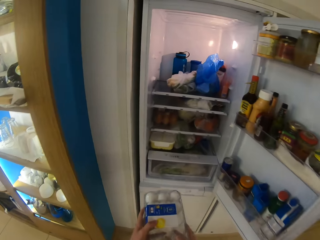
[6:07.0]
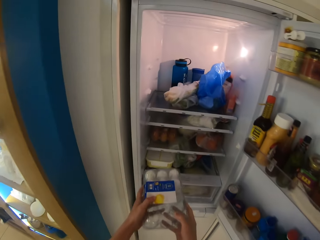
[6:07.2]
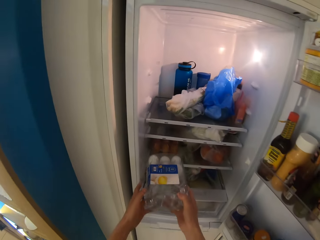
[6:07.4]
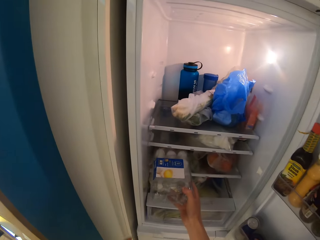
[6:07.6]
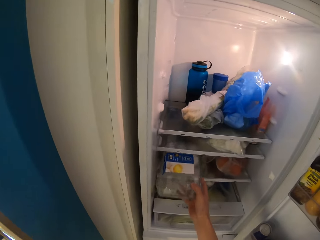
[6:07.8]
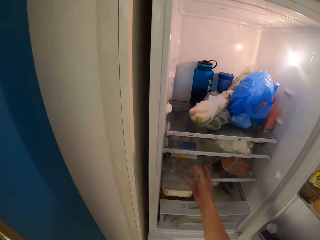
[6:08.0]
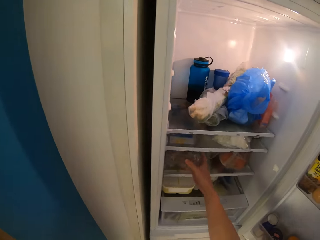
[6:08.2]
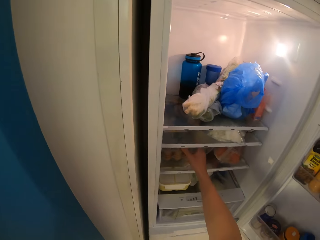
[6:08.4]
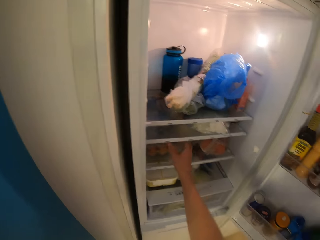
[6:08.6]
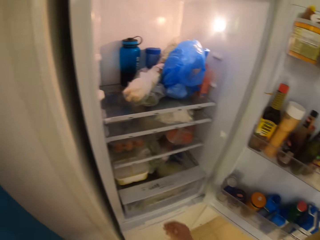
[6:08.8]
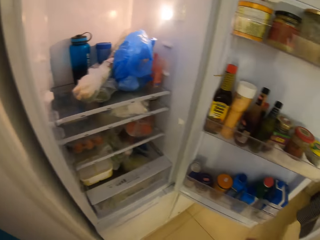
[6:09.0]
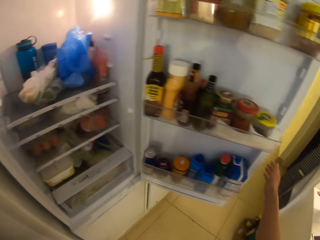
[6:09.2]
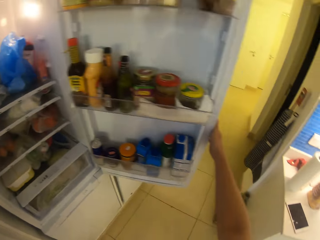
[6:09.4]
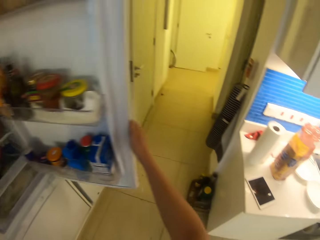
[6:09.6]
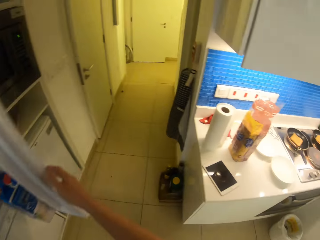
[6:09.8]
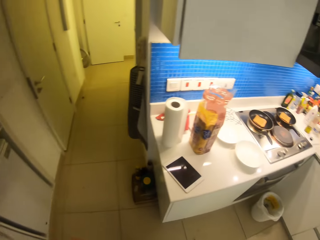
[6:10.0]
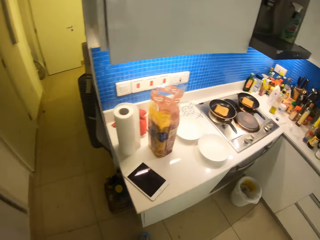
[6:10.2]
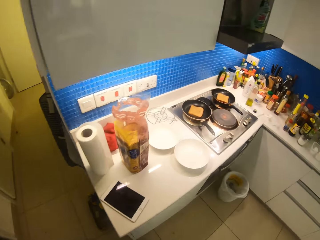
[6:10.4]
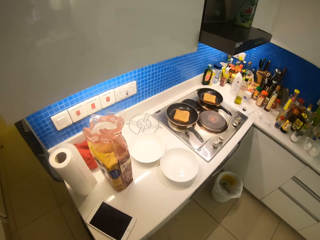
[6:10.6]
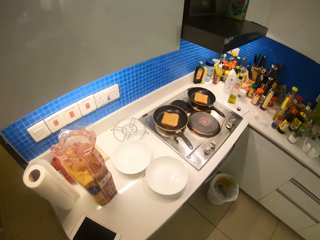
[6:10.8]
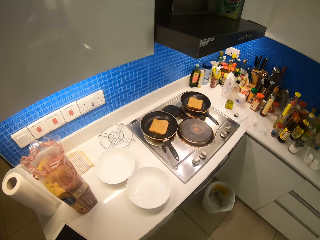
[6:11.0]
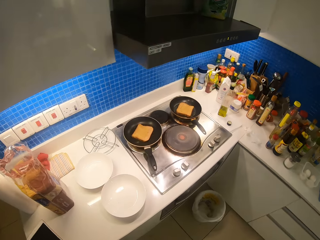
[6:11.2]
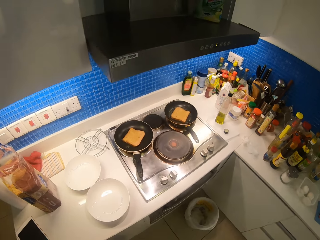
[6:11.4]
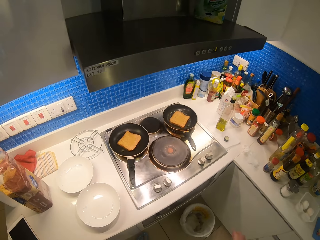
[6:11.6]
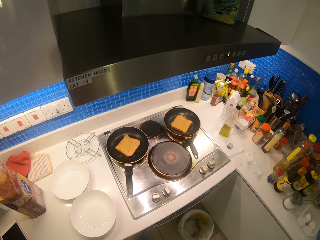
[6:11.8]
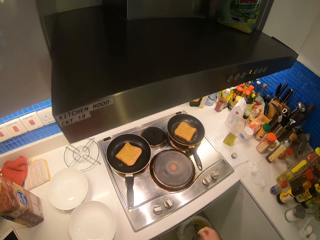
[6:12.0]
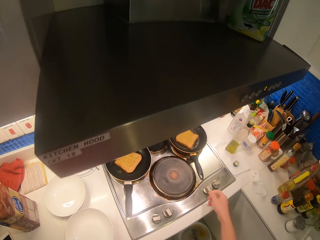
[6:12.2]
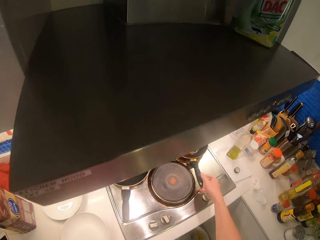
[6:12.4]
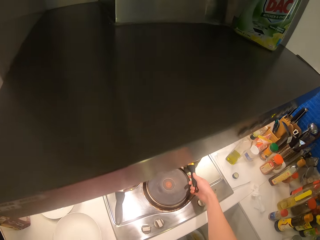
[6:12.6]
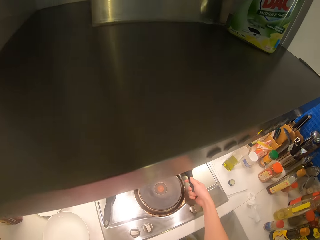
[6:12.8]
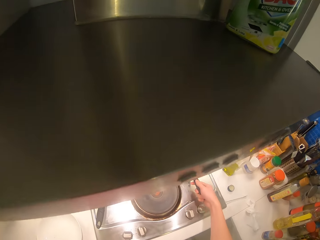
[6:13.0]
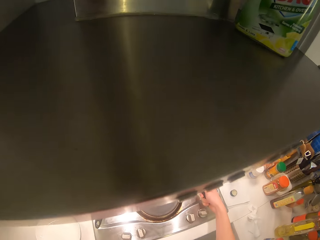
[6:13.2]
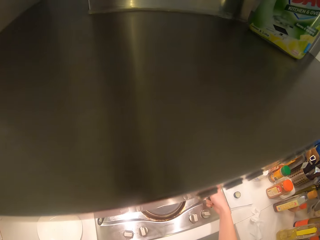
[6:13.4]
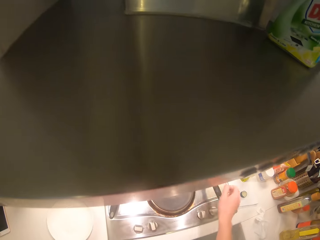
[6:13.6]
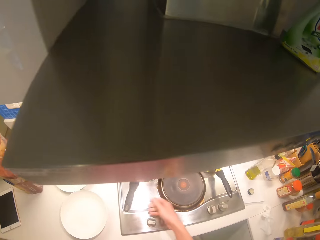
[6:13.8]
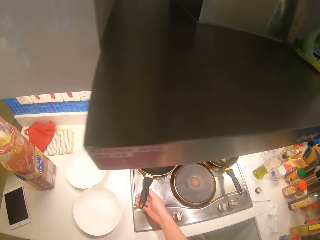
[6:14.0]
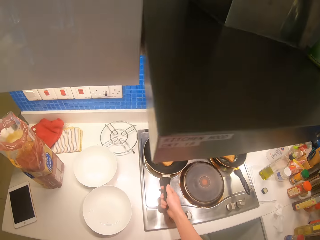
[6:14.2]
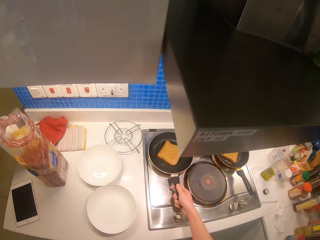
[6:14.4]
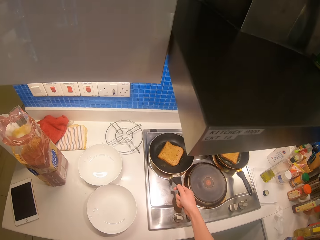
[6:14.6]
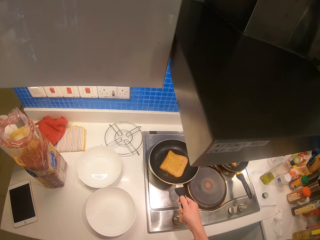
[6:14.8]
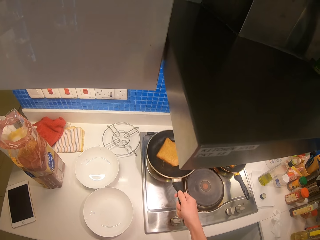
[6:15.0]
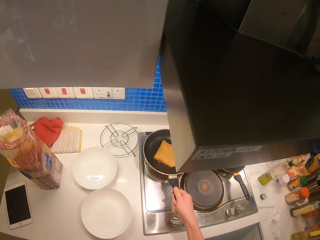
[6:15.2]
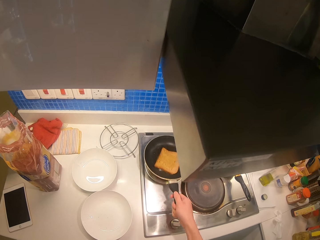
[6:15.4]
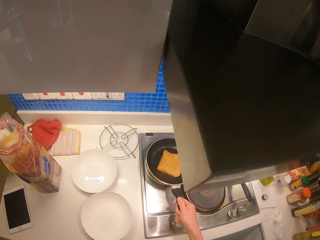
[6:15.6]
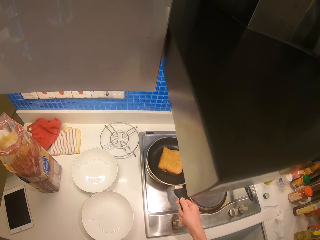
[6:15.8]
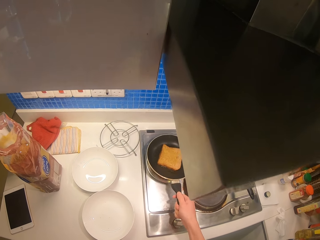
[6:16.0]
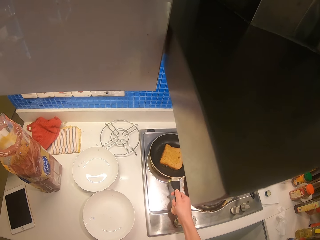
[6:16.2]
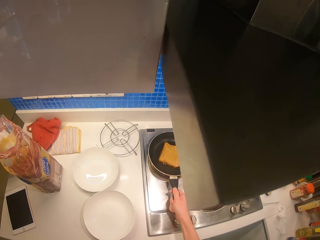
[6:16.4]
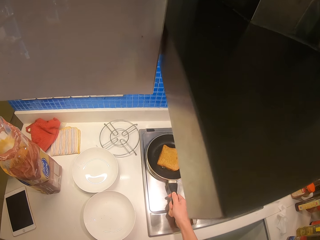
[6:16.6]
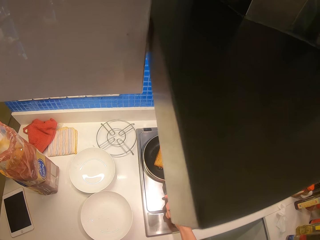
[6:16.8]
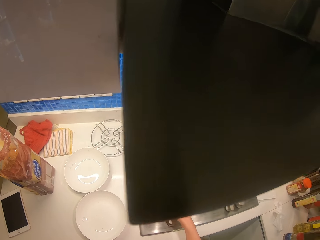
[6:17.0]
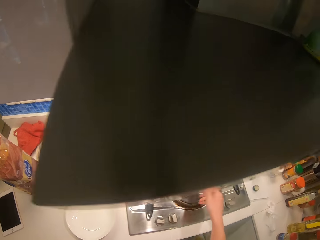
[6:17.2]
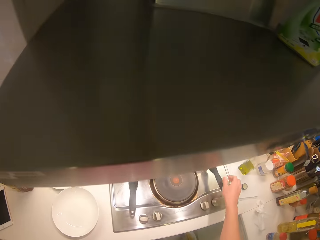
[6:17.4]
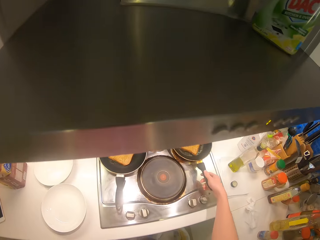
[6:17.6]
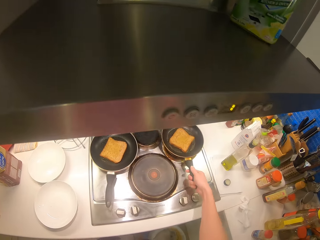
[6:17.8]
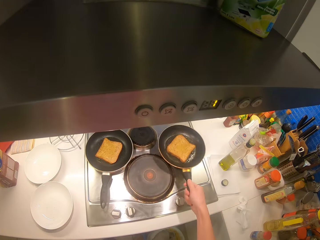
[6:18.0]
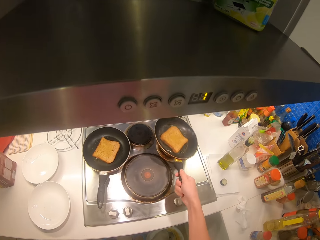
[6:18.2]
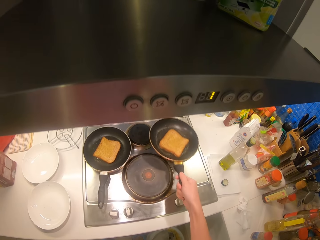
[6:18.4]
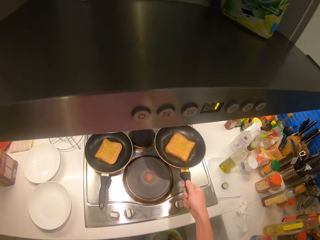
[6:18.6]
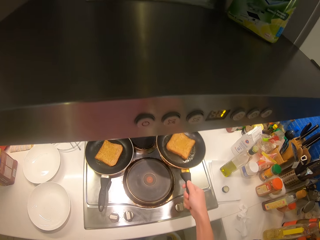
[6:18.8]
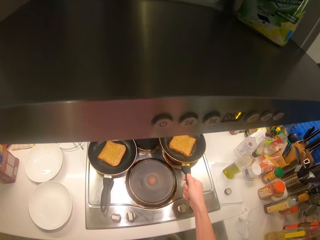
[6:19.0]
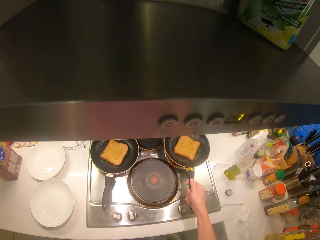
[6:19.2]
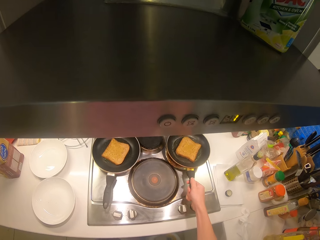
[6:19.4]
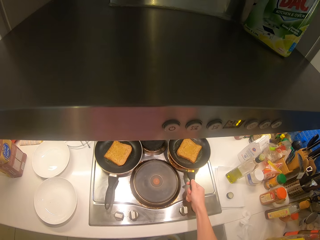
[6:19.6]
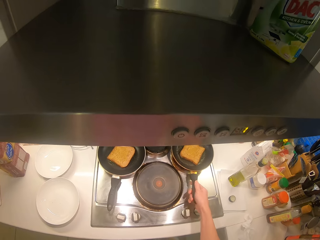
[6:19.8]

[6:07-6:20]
The camera wearer puts the egg tray back in the fridge. They close the fridge. They hold the pan. They adjust the pan on the cooker. They shake the pan.

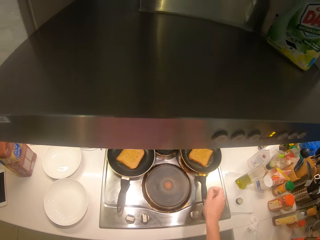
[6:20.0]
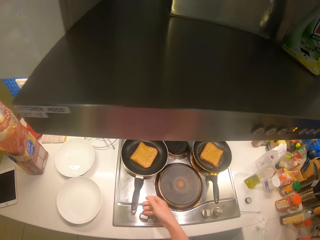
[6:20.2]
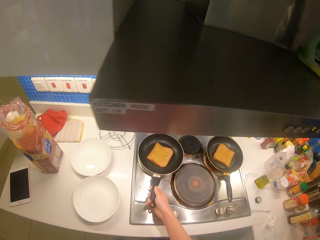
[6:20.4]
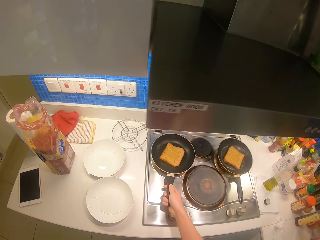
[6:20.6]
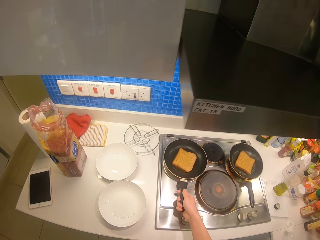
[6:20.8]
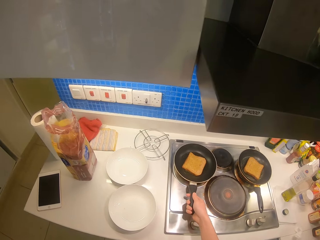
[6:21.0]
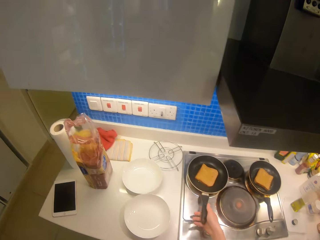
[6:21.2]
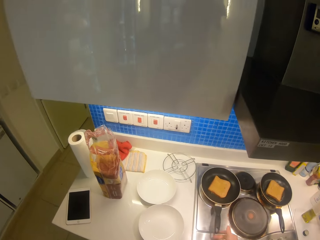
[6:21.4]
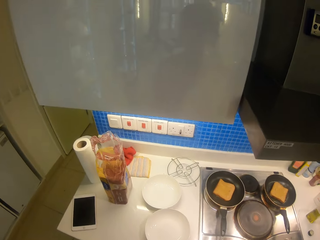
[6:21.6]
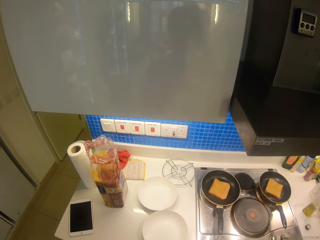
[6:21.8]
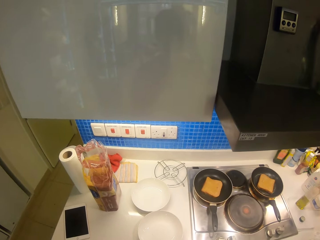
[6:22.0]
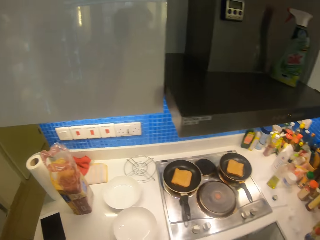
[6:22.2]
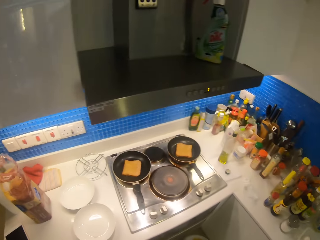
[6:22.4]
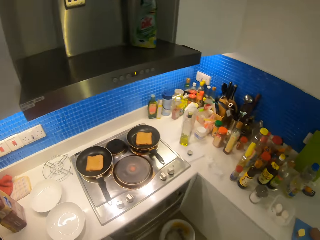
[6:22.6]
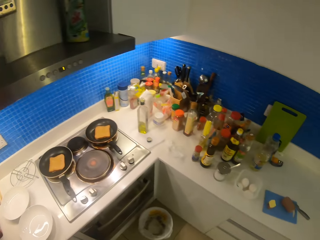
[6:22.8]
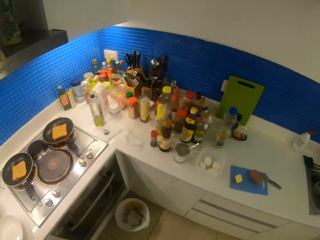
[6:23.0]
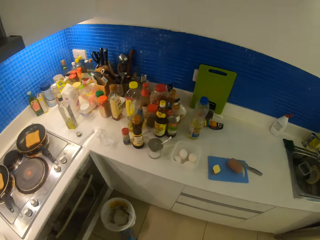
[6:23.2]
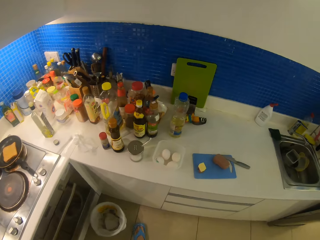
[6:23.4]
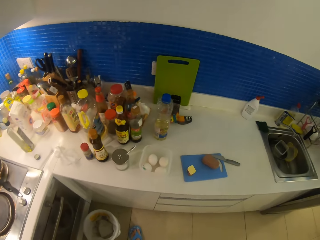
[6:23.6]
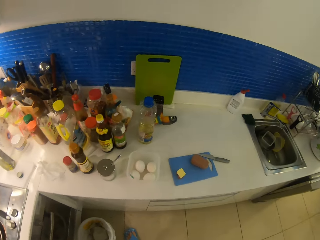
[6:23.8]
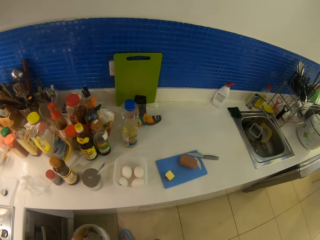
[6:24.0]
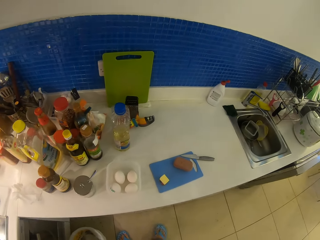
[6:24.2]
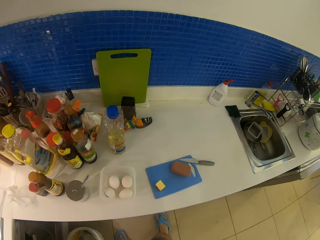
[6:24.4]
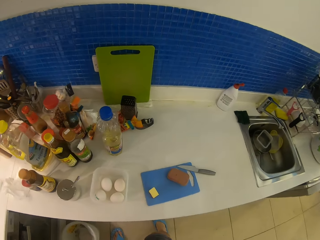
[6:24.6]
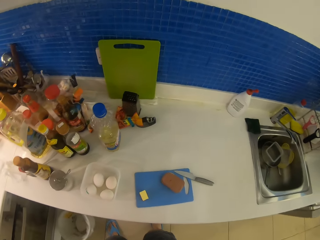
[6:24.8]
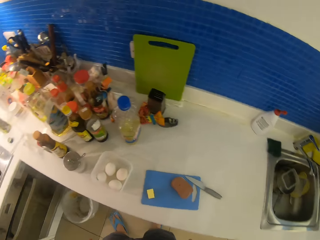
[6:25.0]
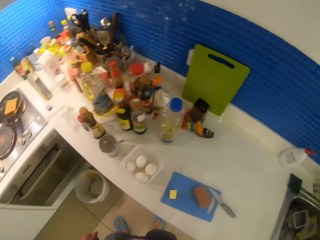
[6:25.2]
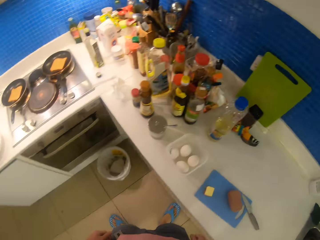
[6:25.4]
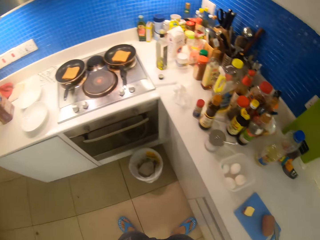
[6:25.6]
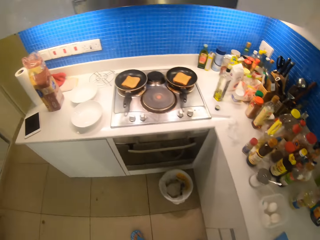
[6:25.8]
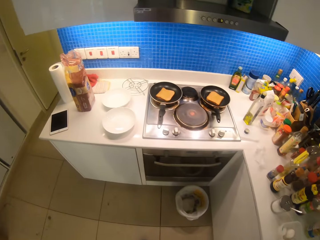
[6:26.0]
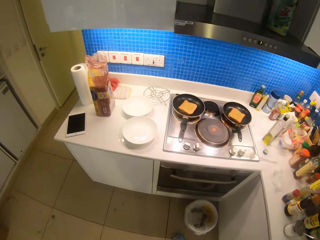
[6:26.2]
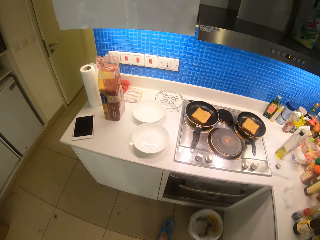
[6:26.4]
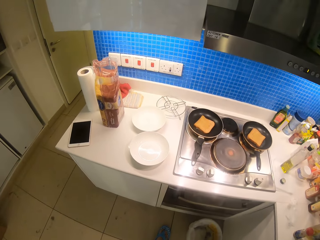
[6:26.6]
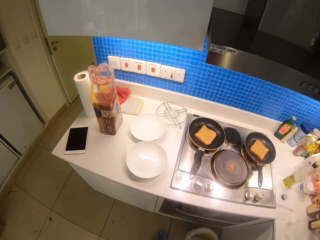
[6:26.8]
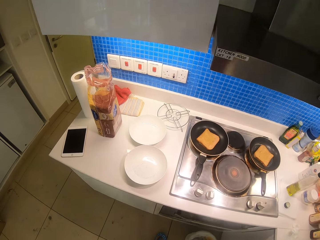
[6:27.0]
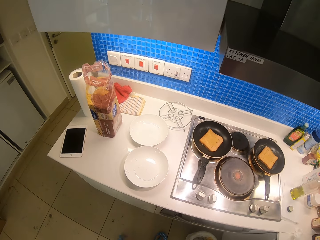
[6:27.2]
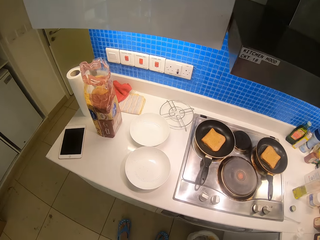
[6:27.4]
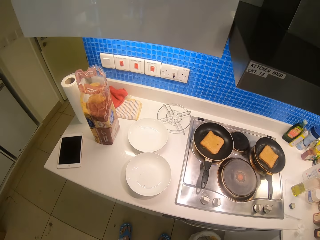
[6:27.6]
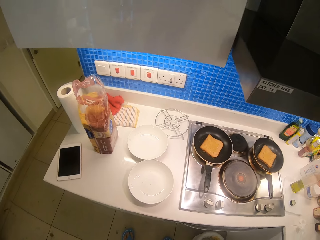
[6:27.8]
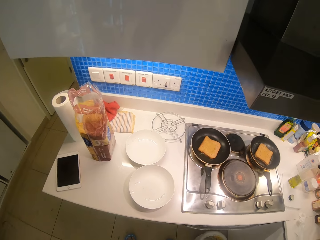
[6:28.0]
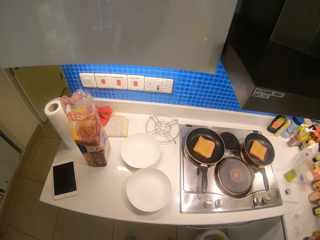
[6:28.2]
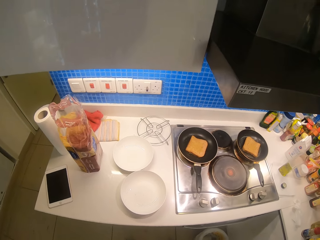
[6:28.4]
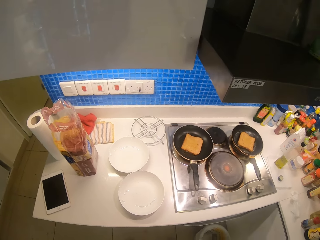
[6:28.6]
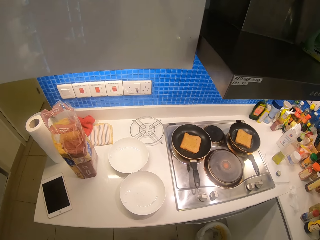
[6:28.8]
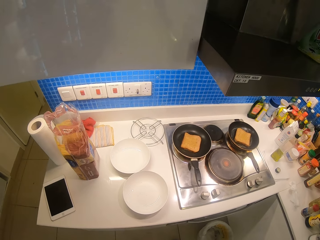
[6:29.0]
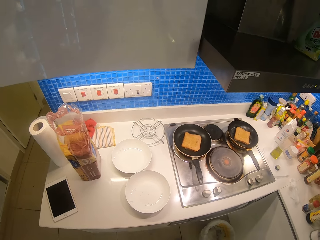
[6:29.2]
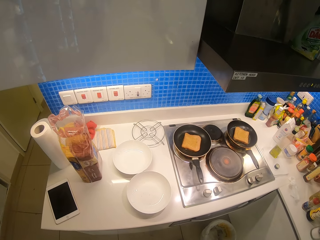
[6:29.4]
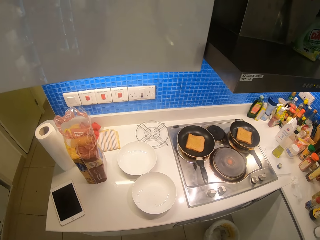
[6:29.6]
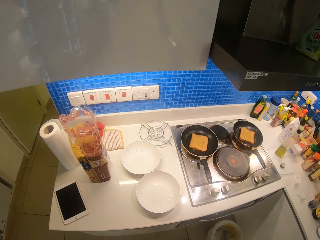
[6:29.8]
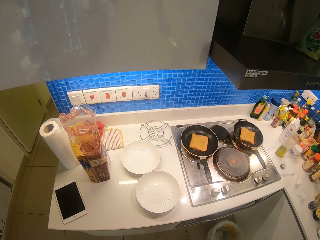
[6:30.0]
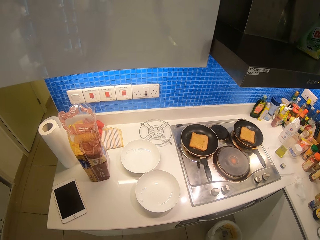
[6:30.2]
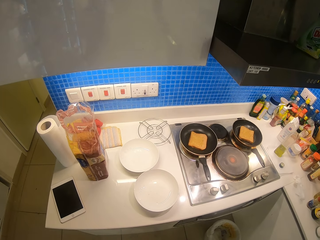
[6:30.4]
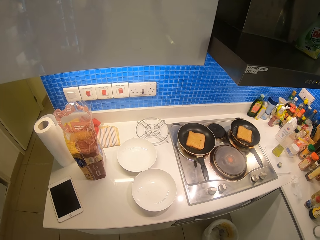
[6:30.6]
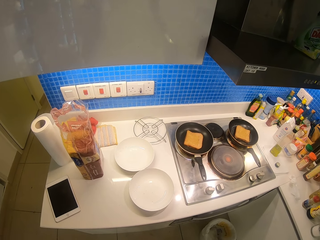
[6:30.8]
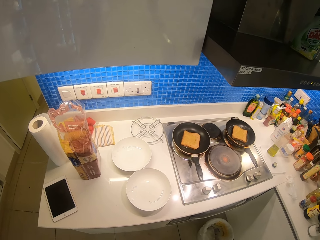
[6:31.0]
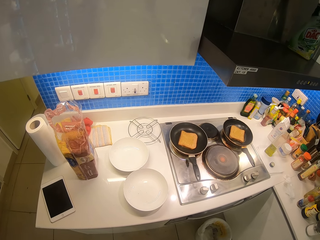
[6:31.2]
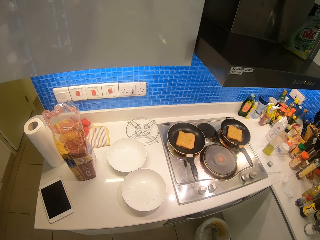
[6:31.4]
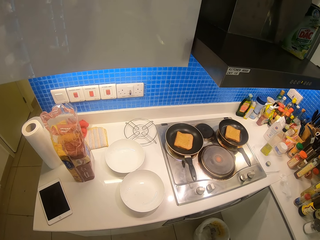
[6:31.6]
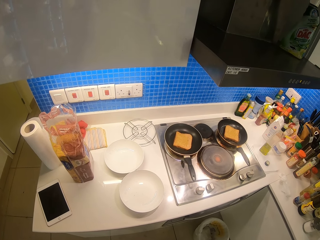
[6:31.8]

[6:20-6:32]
The camera wearer walks in the kitchen. They stand in the kitchen.
